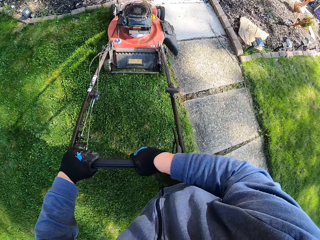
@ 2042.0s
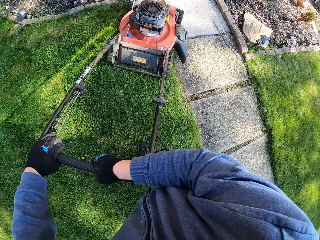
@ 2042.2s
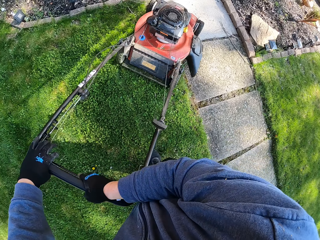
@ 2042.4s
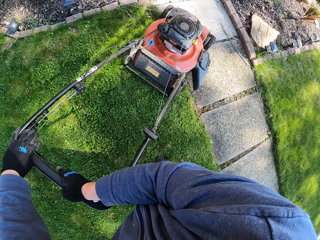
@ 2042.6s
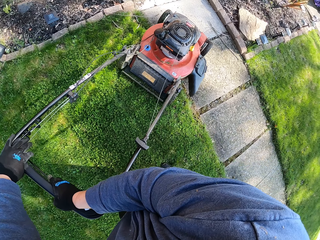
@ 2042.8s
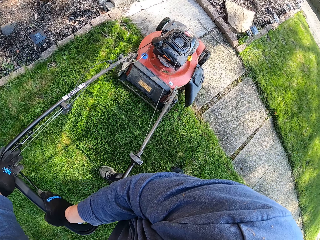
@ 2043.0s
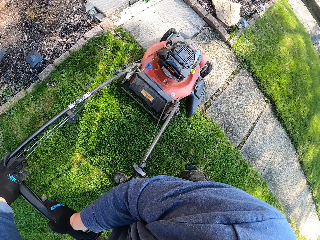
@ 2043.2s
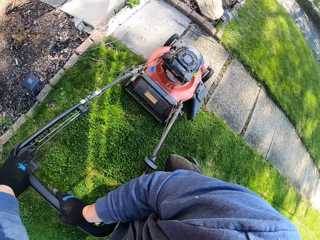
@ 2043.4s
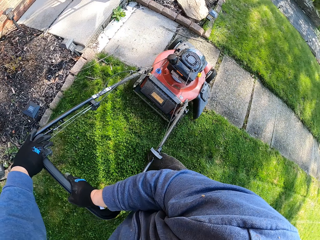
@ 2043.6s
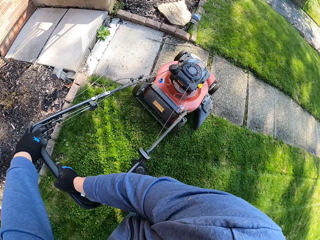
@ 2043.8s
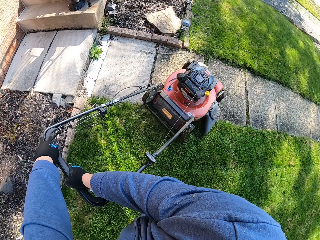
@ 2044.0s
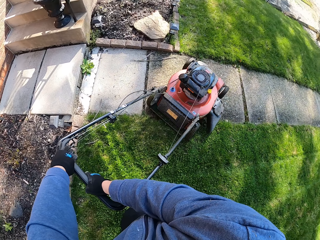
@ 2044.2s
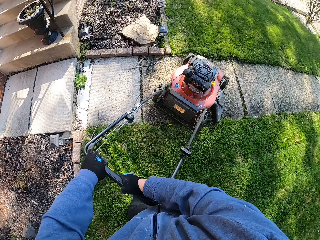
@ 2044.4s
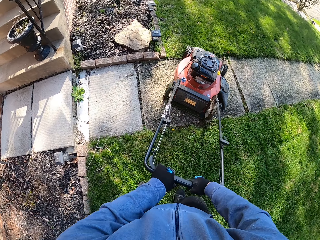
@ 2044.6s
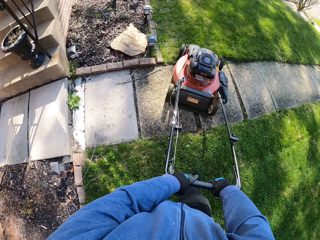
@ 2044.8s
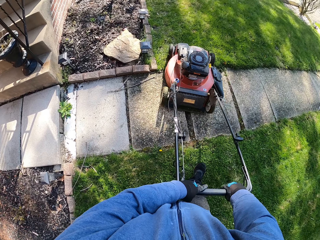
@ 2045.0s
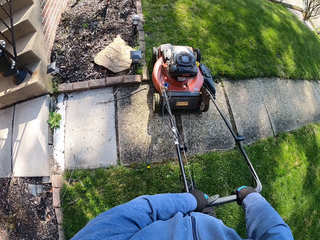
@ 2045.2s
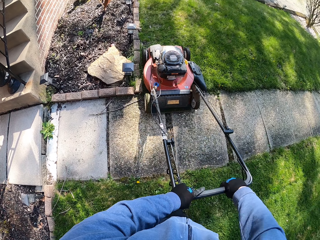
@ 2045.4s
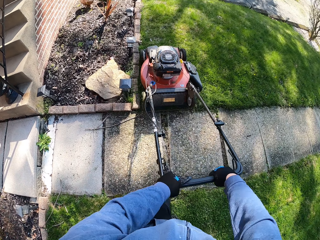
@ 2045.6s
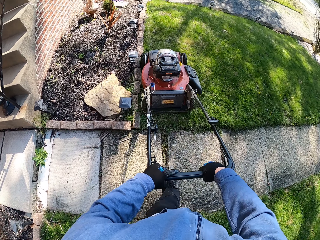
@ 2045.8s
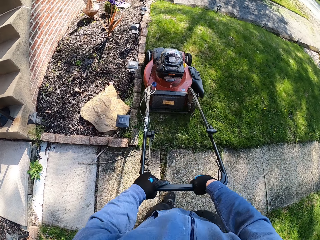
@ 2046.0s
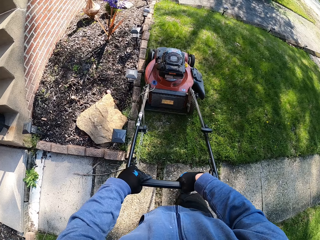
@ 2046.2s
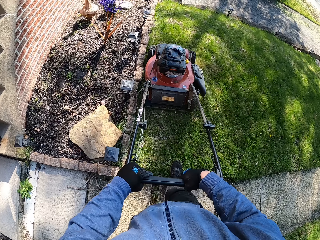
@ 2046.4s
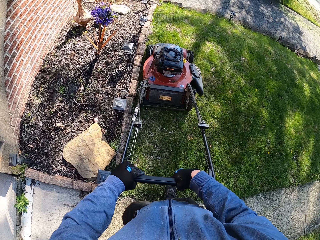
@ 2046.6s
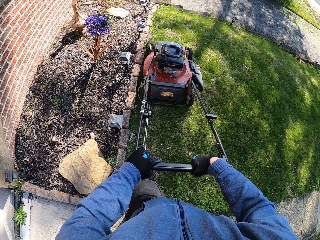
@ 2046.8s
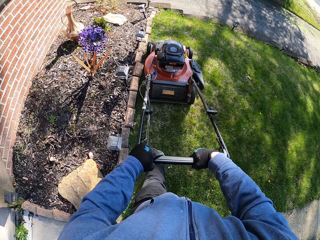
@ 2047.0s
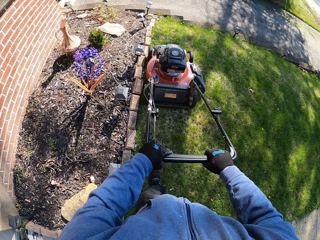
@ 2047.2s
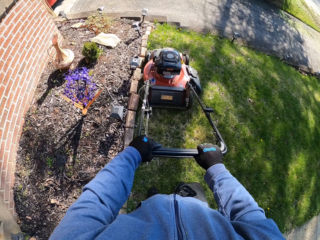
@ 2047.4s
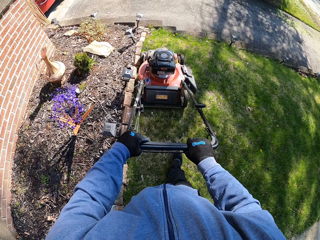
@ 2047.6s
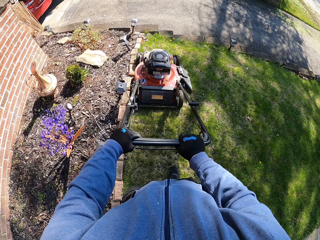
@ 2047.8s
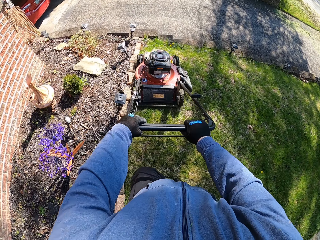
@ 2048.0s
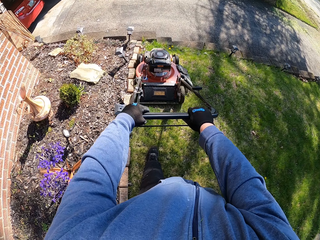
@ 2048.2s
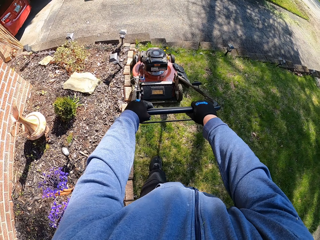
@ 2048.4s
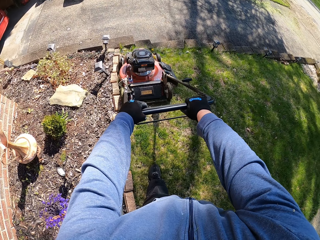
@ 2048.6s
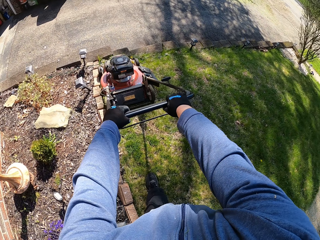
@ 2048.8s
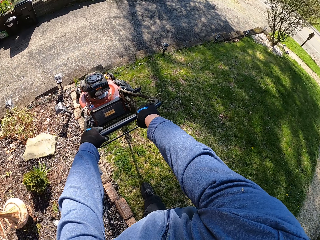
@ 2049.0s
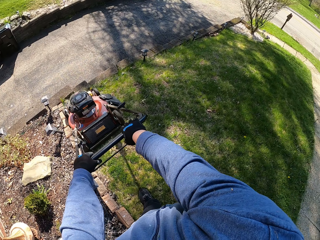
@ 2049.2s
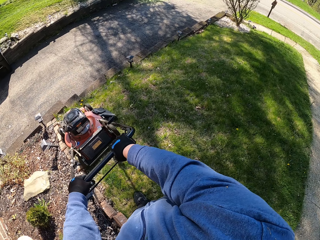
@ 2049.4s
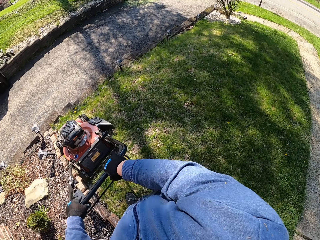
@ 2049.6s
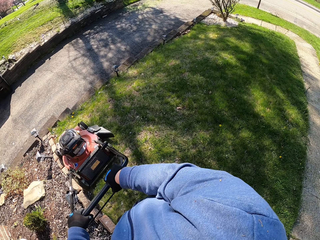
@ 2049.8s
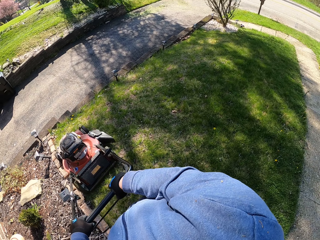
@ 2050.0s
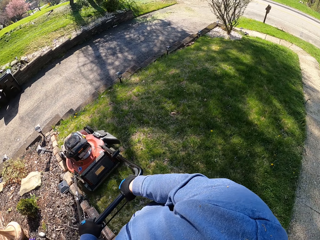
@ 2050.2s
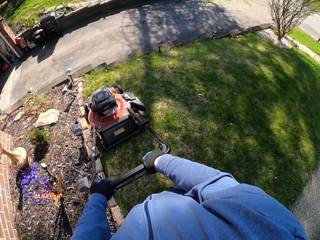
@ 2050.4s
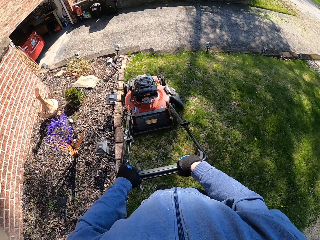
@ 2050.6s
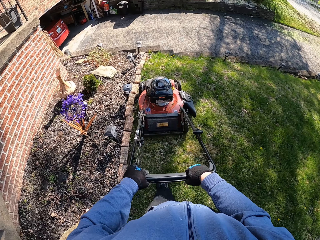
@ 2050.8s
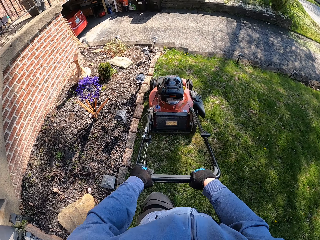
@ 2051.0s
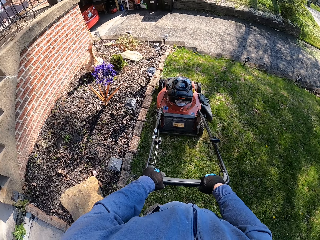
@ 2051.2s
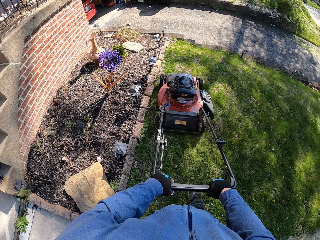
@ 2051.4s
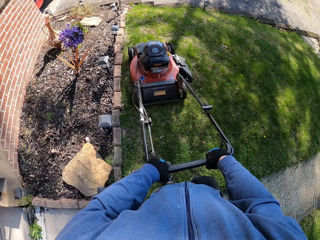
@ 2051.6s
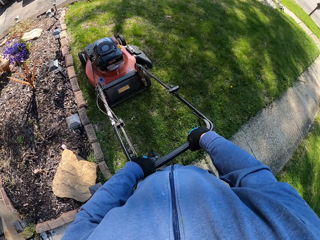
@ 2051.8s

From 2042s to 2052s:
The camera wearer turns the lawn mower. They cut the grass with the lawn mower.

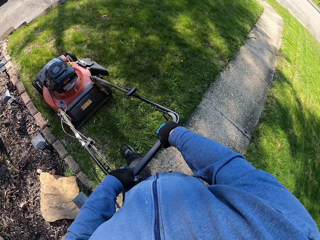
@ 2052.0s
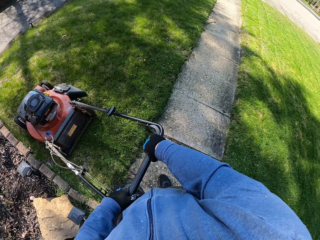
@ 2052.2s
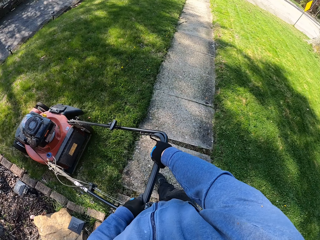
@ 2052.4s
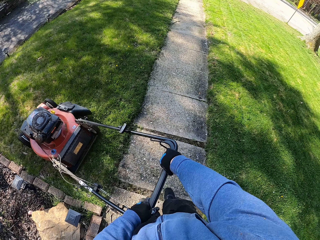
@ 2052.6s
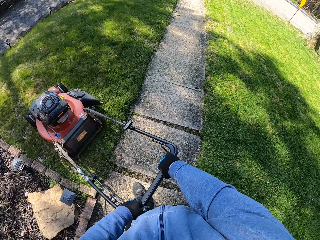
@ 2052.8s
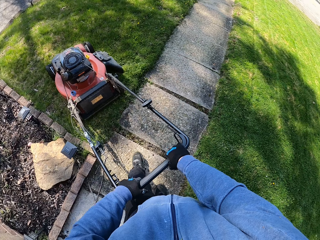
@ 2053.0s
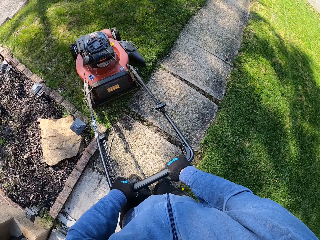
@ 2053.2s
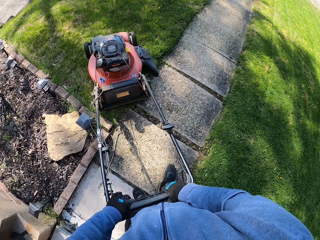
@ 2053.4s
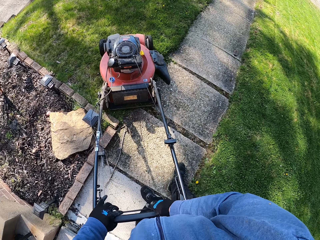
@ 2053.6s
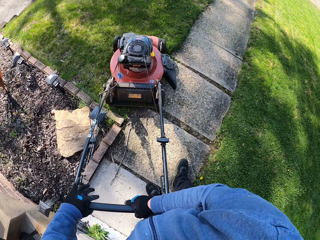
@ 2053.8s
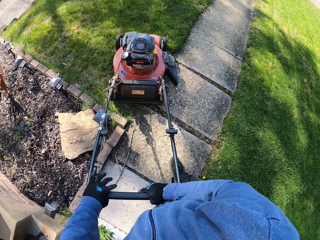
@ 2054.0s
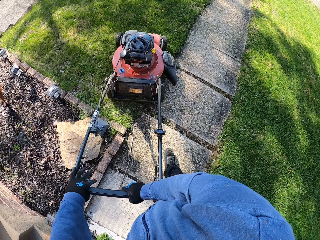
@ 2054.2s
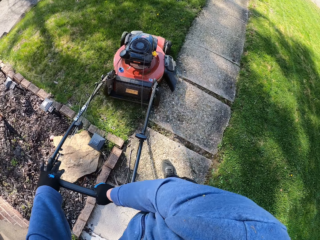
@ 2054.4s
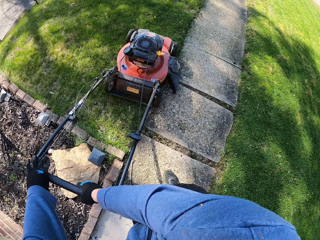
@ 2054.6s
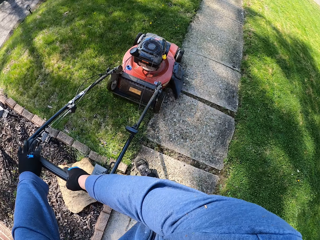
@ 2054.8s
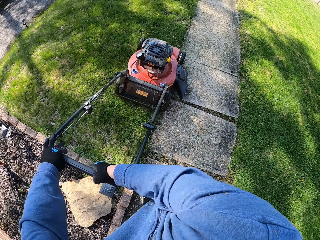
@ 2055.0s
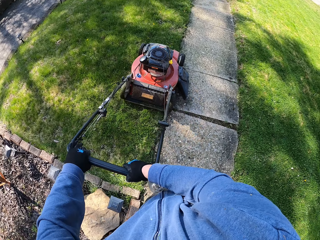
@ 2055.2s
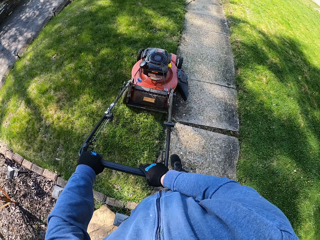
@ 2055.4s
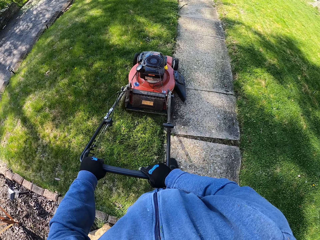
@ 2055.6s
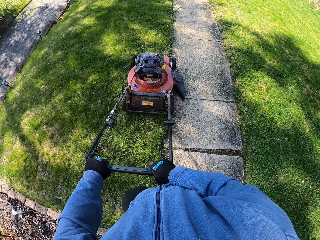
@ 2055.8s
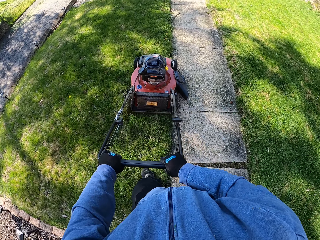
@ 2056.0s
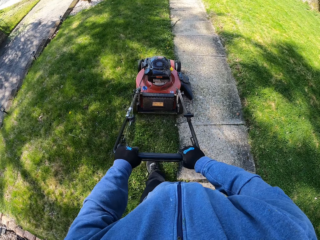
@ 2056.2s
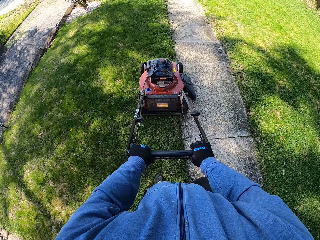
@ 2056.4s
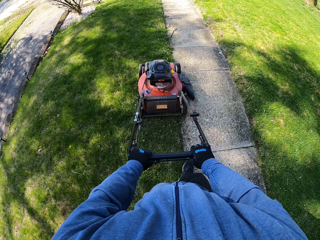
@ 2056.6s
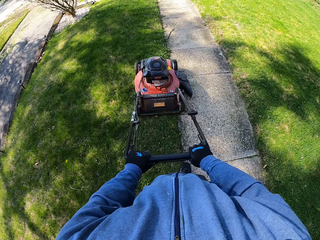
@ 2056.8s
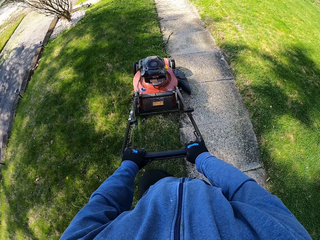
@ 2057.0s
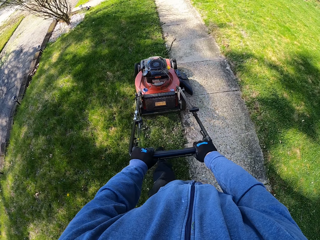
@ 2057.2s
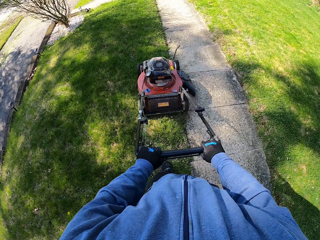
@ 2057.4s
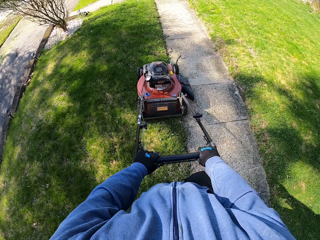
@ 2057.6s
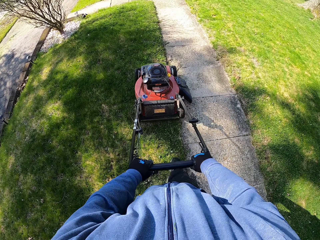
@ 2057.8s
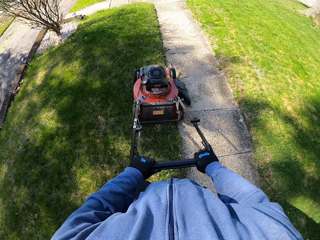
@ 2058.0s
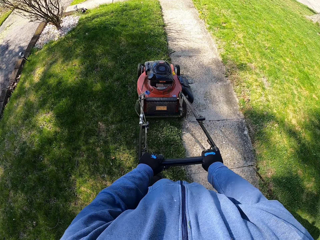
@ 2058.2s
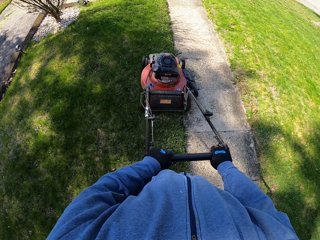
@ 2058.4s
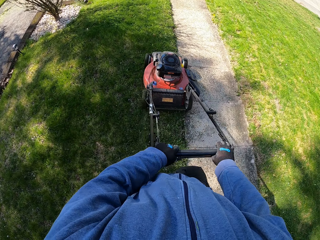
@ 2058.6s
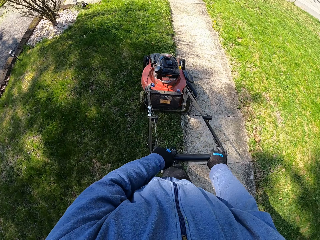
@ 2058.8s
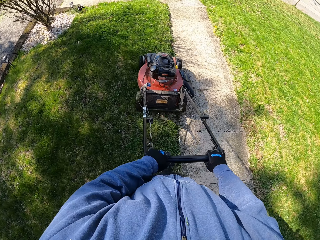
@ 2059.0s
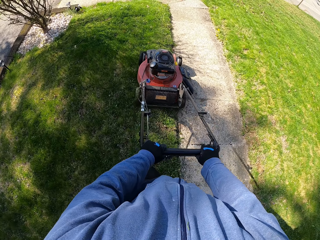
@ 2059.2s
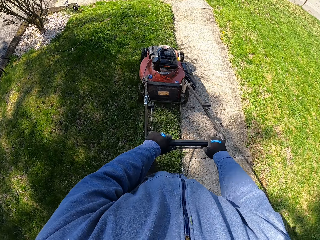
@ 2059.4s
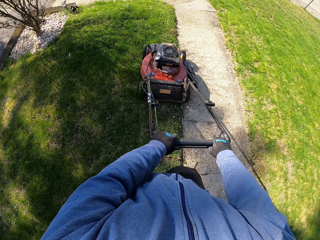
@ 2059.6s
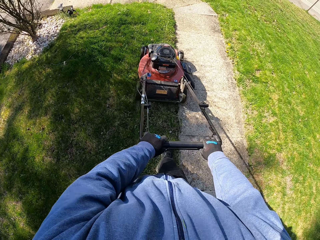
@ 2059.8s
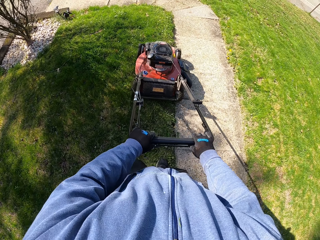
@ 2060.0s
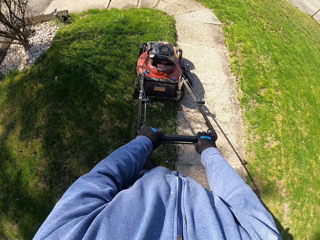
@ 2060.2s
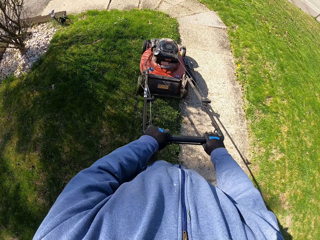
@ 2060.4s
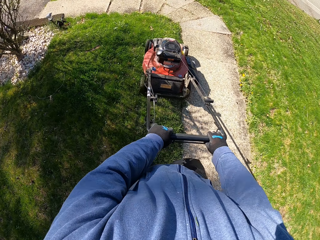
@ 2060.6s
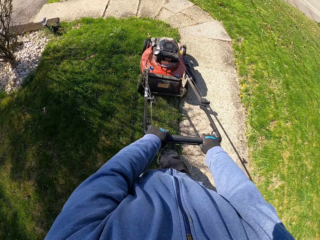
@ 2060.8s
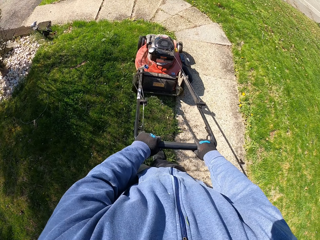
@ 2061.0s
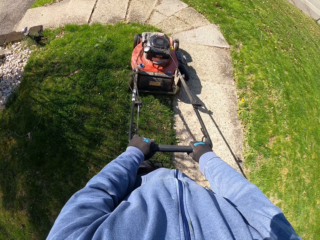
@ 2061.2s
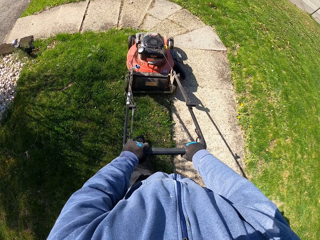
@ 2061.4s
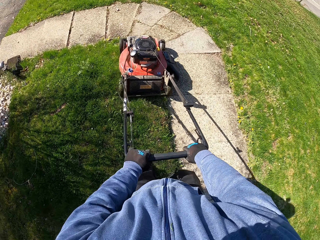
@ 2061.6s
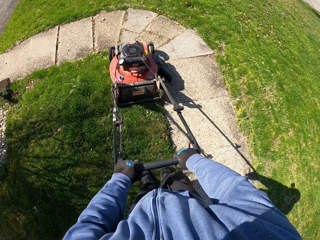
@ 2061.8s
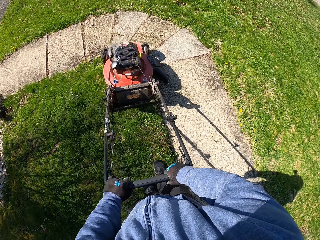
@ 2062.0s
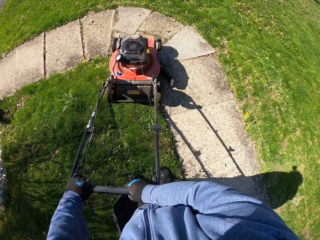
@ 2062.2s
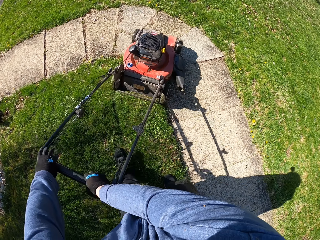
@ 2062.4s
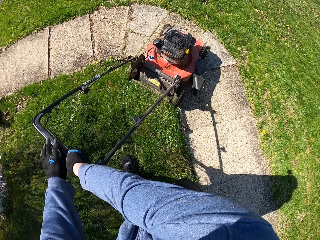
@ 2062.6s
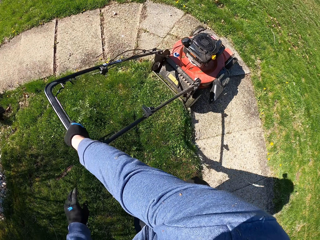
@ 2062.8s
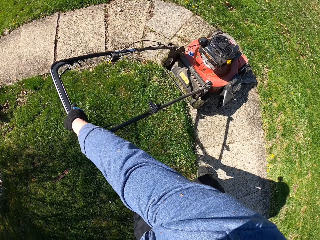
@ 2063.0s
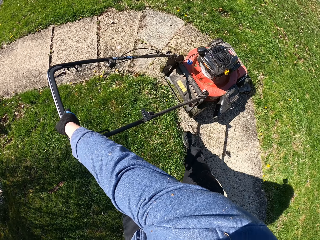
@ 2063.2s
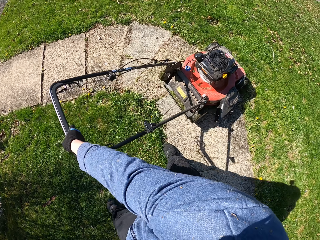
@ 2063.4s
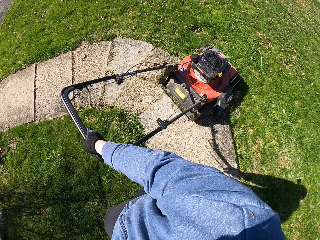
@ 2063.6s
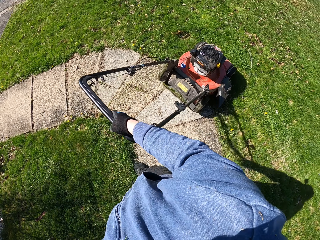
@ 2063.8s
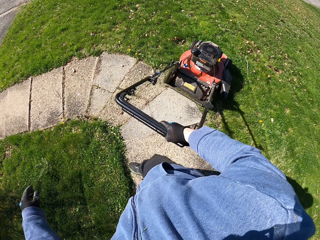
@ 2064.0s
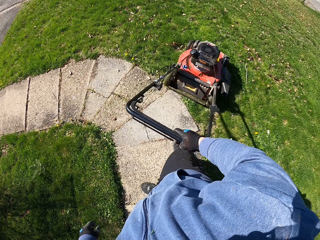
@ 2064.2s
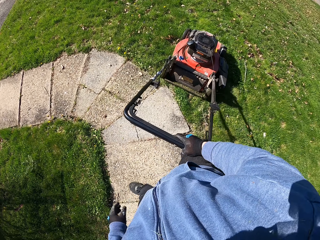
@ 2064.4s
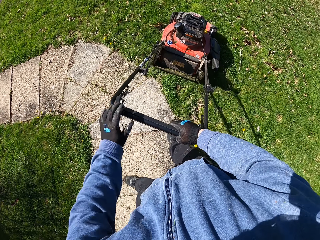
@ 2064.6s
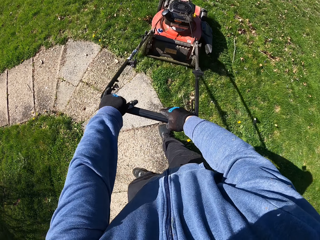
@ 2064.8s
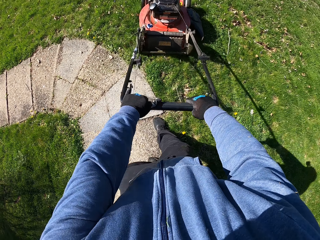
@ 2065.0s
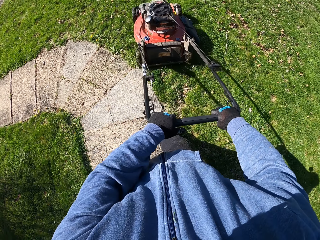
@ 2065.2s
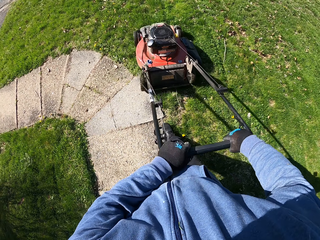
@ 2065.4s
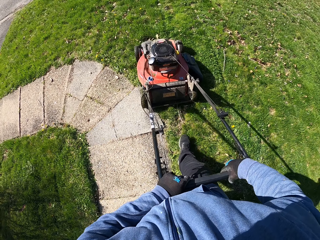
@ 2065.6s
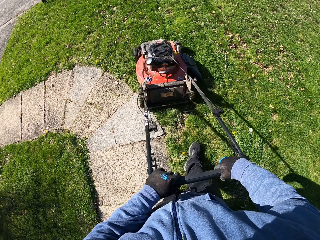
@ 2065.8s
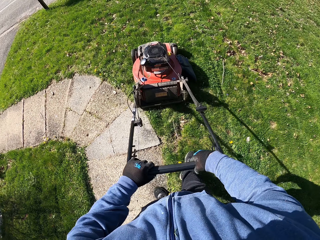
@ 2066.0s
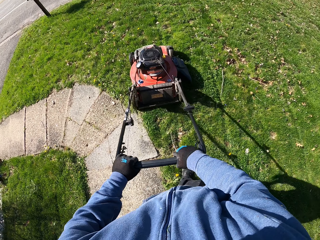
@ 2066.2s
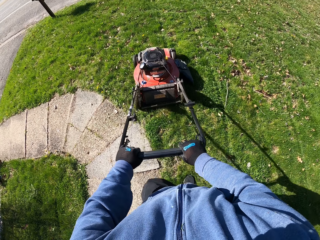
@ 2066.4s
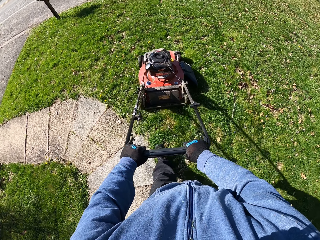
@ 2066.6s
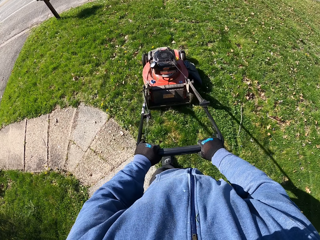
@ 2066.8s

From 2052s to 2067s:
The camera wearer turns the lawn mower. They cut the grass with the lawn mower.
